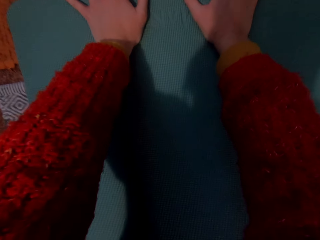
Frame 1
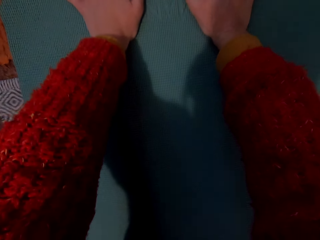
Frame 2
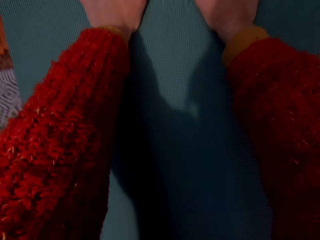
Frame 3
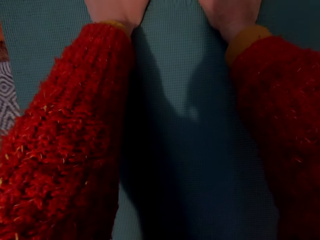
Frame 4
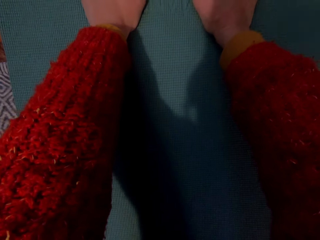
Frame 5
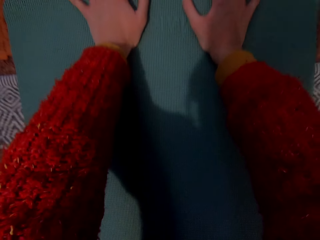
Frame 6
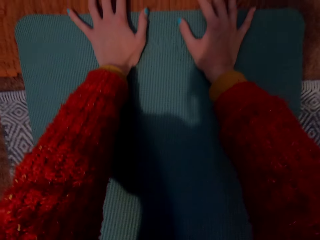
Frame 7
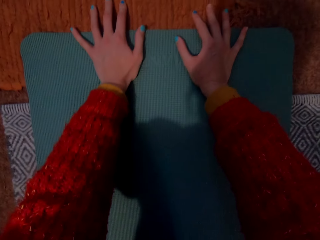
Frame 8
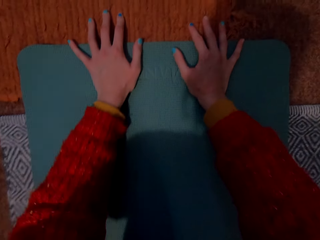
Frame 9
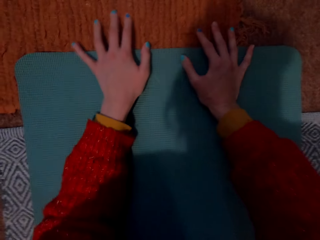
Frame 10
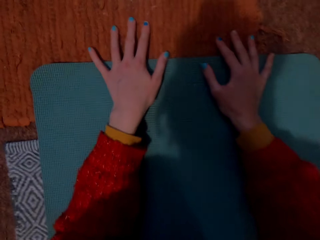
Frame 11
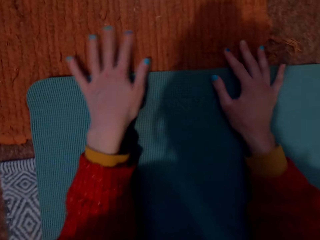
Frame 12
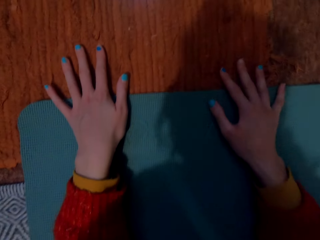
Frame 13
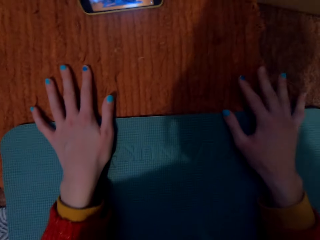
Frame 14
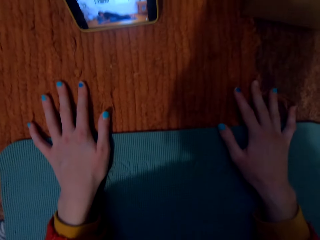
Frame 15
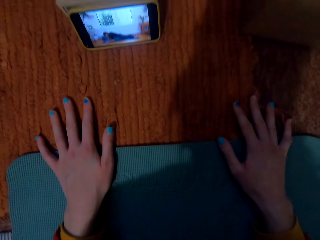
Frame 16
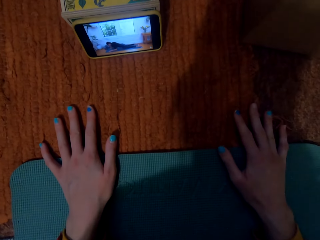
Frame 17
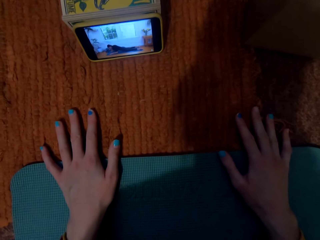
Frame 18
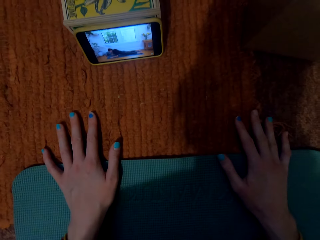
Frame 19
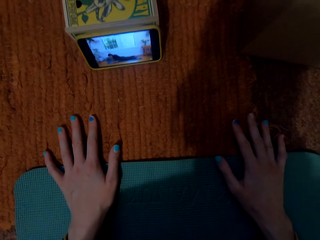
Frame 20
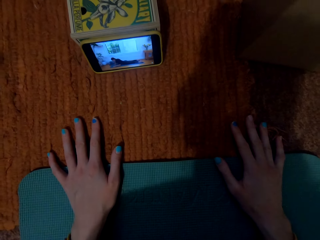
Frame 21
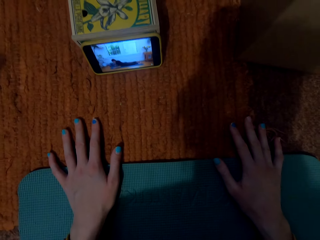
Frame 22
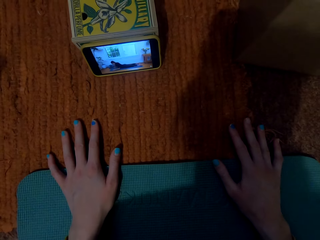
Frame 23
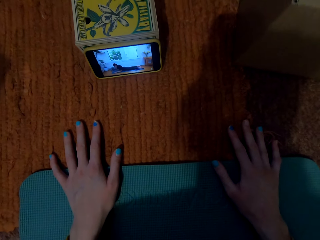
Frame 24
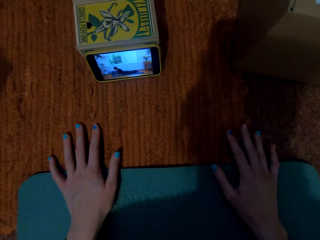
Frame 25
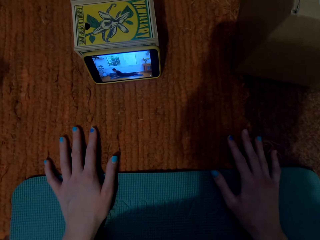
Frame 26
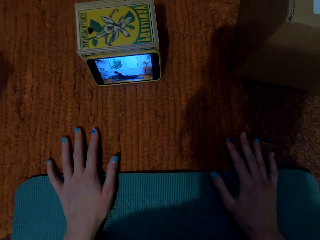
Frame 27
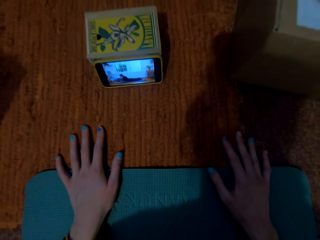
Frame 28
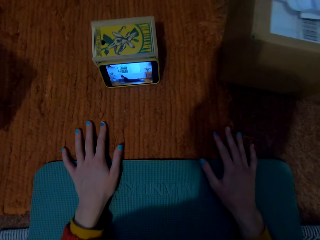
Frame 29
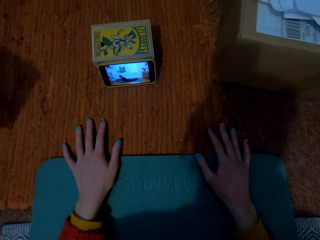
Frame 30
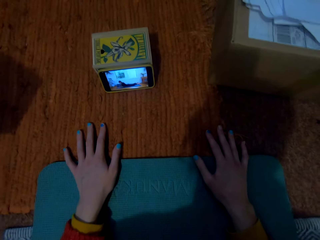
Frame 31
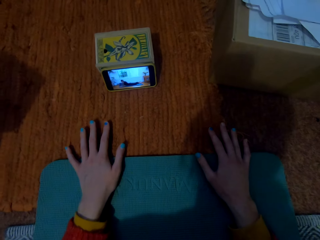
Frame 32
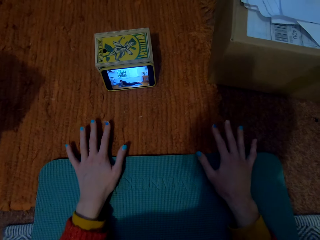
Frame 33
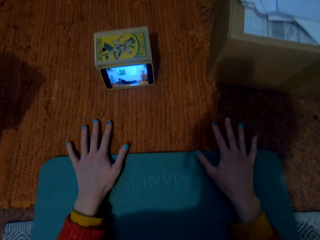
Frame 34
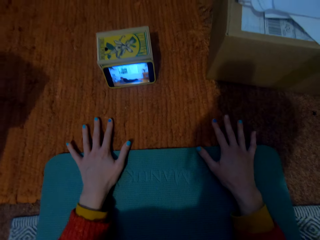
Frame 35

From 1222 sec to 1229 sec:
The camera wearer lies on the floor.

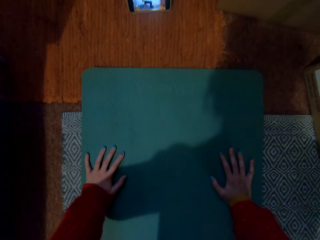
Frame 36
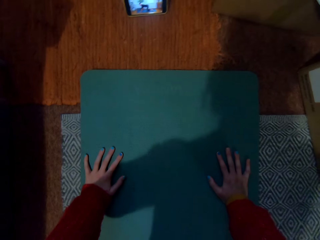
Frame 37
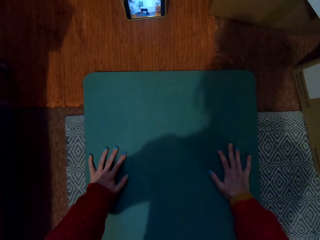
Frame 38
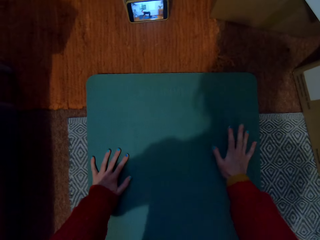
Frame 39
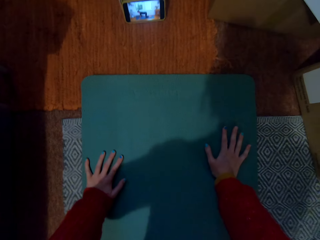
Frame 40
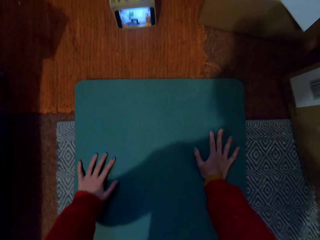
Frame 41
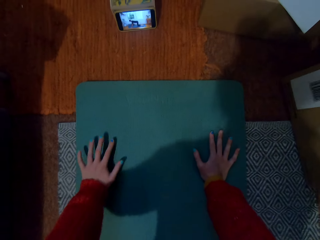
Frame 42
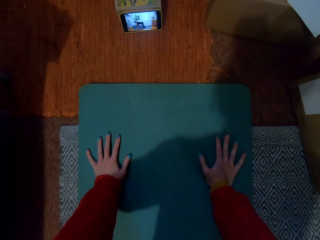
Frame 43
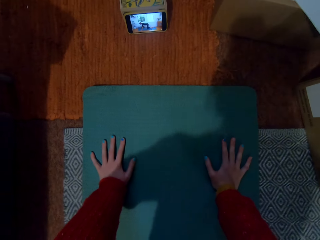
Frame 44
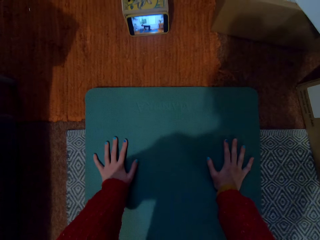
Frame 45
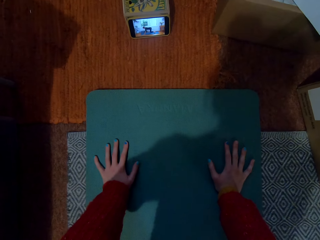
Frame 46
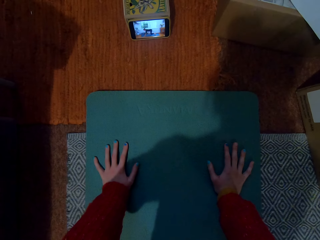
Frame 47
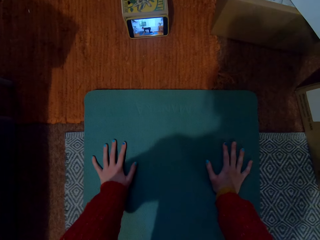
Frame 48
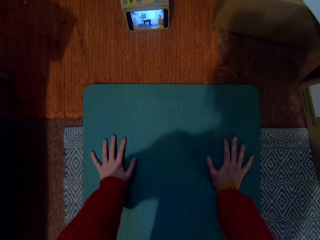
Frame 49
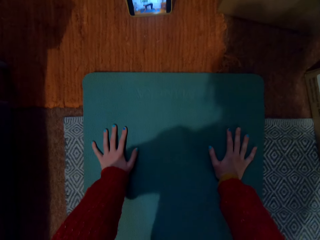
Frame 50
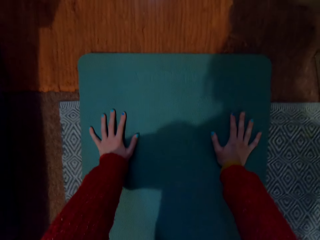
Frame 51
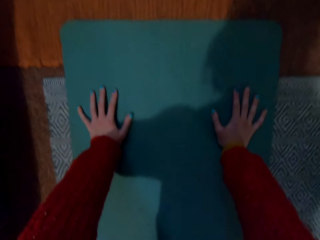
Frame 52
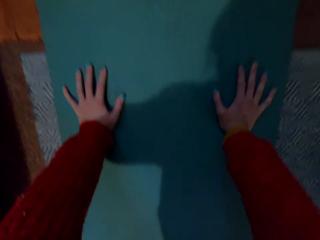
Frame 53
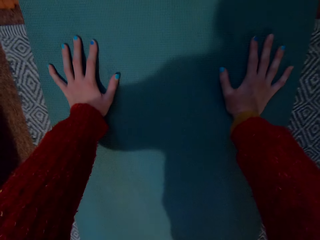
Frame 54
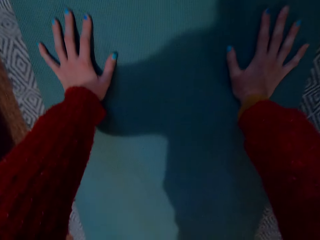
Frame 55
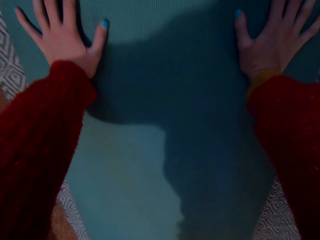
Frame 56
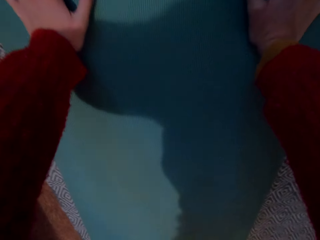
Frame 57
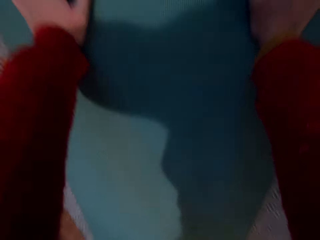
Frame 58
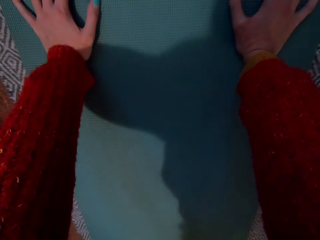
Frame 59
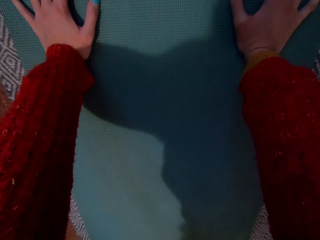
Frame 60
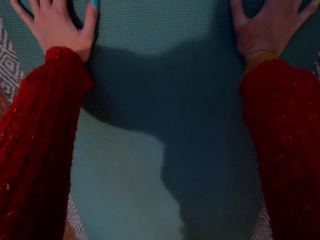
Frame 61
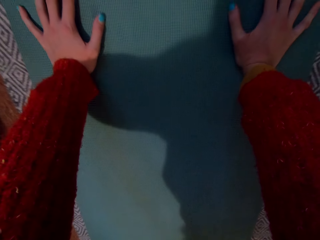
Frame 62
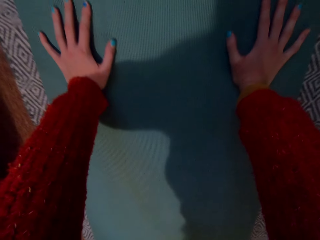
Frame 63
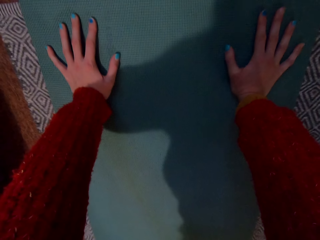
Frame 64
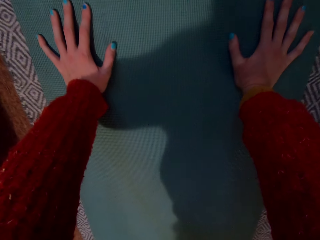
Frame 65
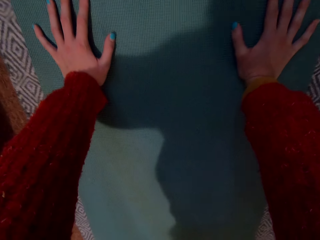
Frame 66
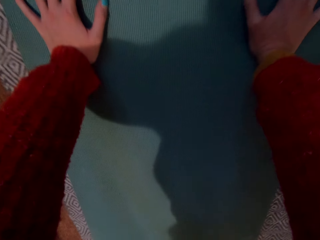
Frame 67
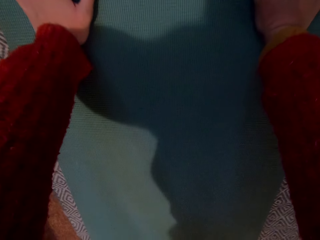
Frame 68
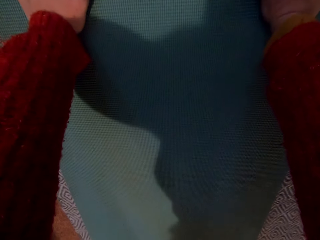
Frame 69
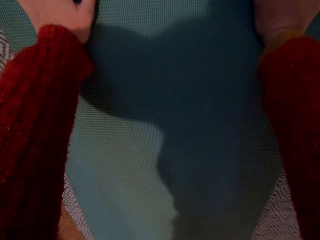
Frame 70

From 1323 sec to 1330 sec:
The camera wearer does the press up.

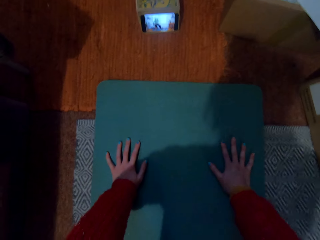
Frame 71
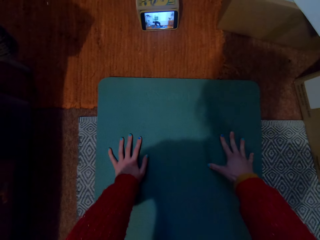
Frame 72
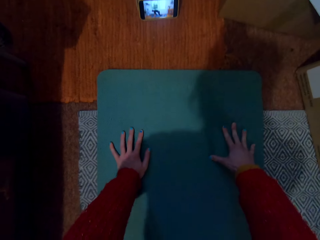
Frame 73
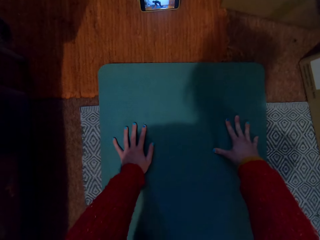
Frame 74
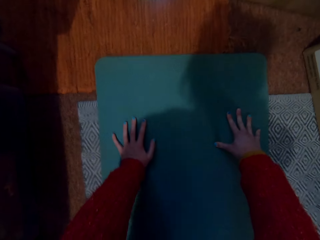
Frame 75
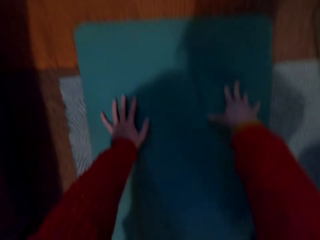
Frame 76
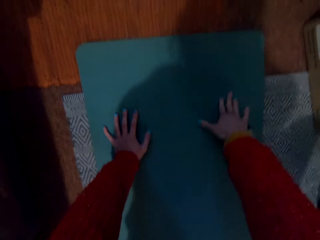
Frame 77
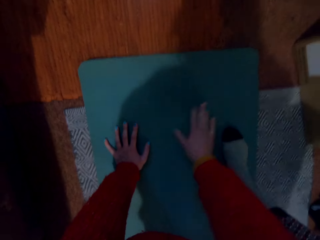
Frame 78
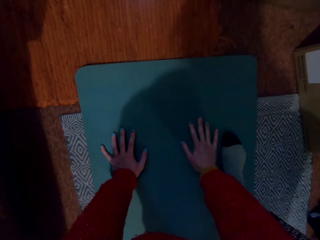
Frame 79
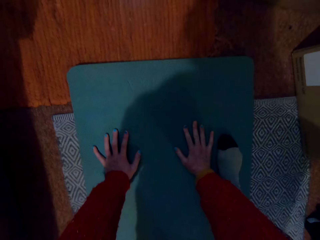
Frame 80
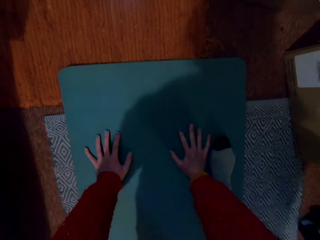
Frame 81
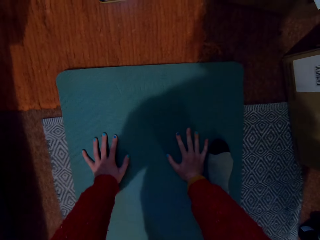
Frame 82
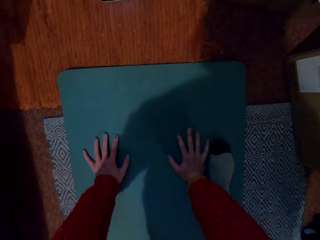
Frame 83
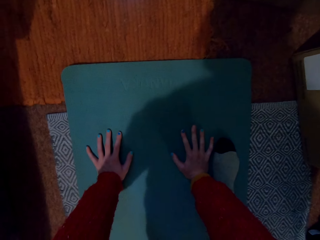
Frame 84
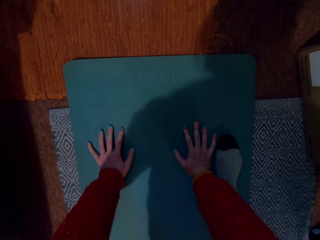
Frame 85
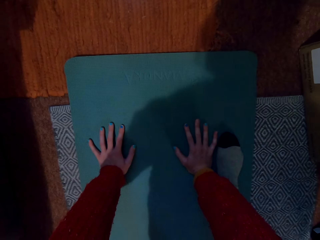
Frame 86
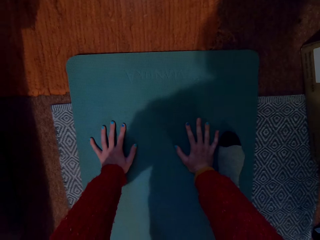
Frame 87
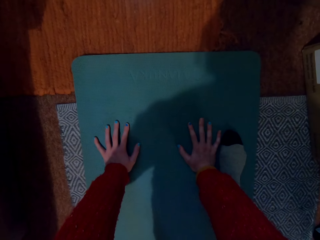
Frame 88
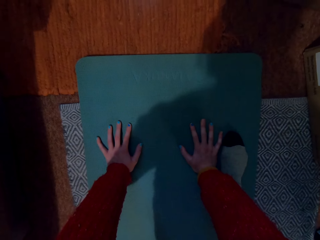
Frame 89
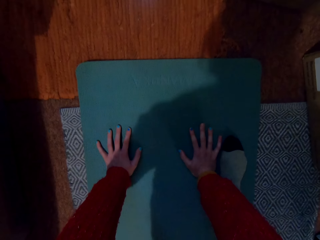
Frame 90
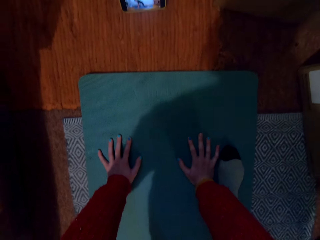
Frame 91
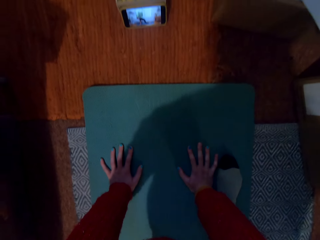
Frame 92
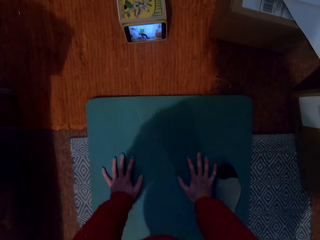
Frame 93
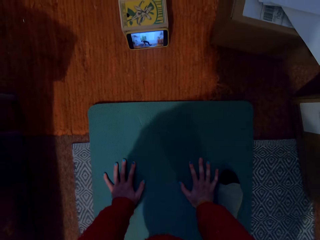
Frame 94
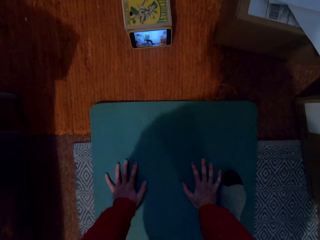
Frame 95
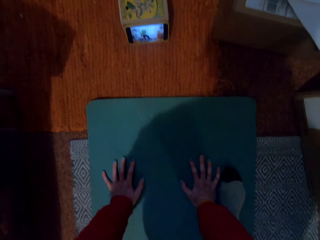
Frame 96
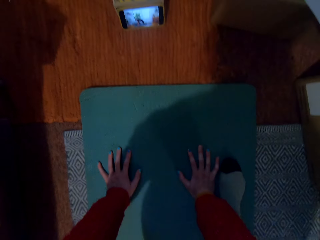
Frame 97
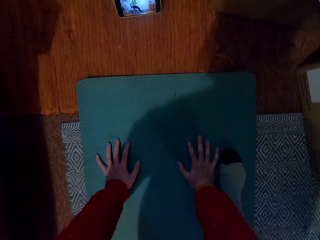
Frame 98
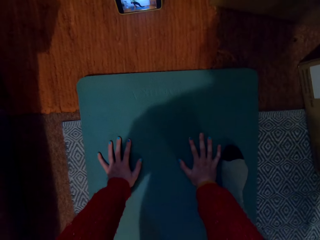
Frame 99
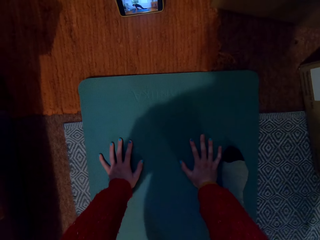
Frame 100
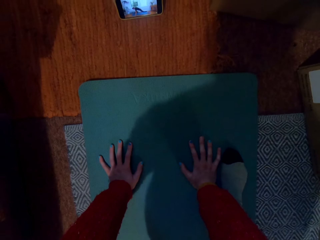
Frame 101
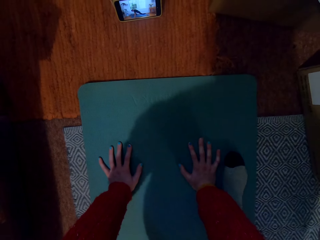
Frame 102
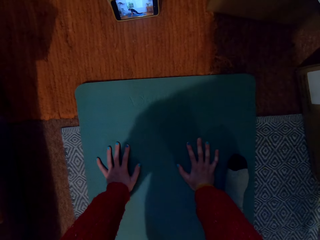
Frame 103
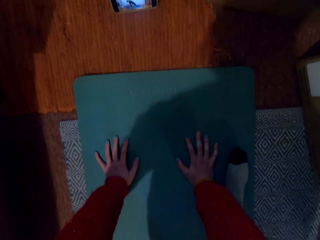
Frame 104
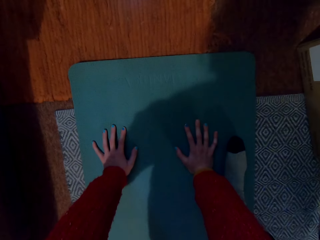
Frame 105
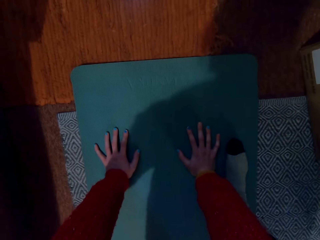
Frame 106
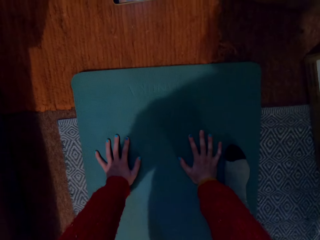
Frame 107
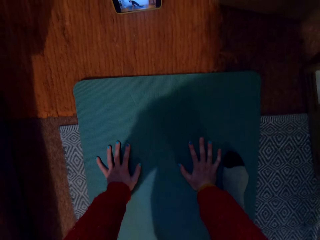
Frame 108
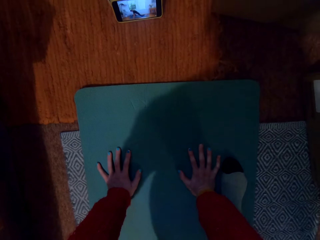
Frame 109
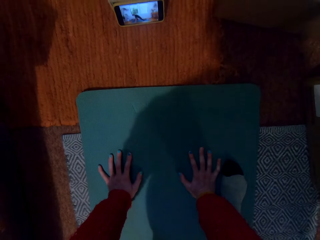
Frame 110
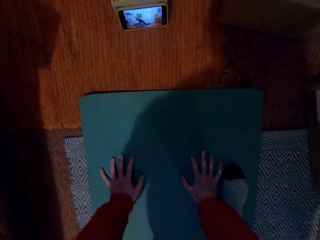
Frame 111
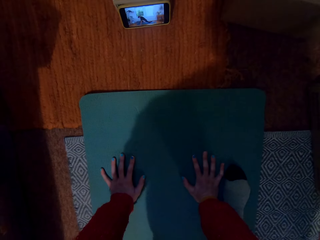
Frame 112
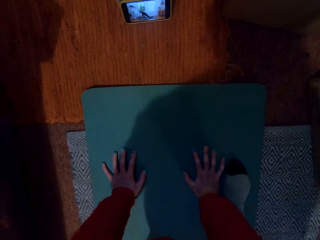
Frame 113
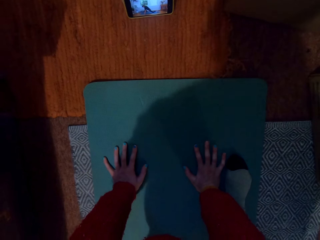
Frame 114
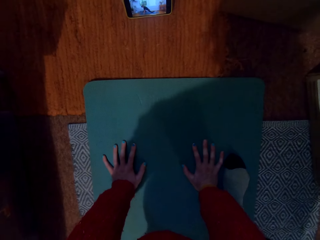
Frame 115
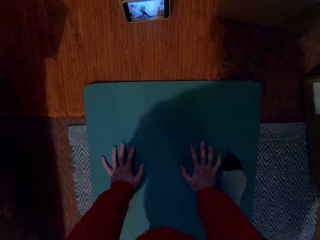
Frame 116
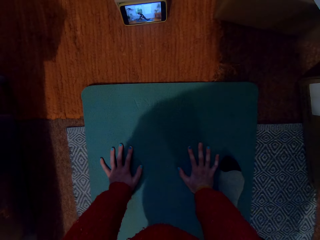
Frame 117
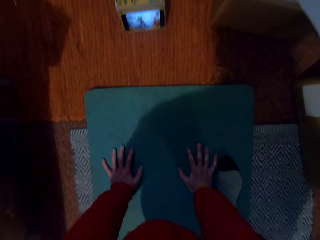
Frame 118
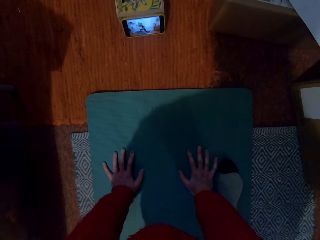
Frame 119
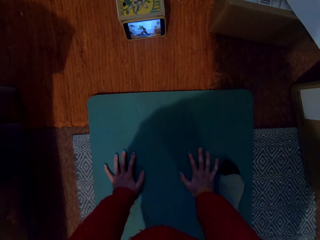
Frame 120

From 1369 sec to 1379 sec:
The camera wearer moves the leg.
